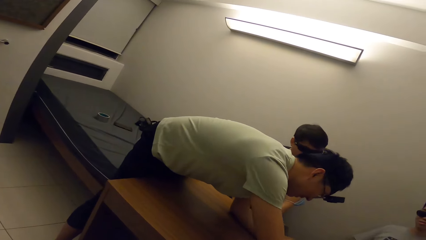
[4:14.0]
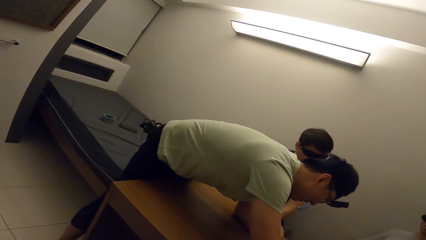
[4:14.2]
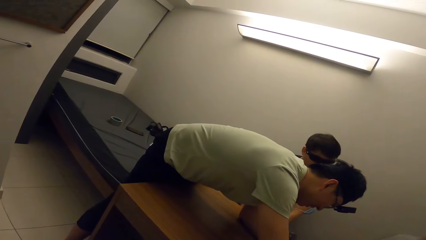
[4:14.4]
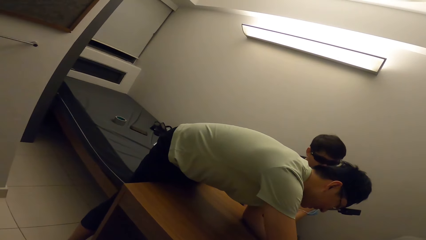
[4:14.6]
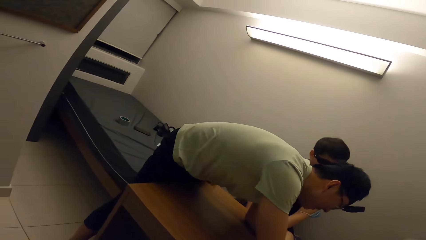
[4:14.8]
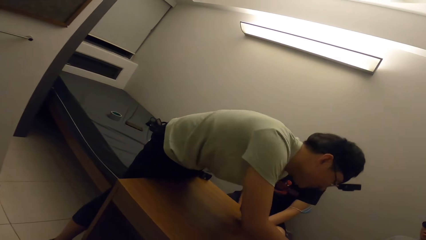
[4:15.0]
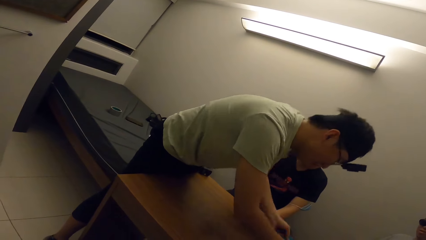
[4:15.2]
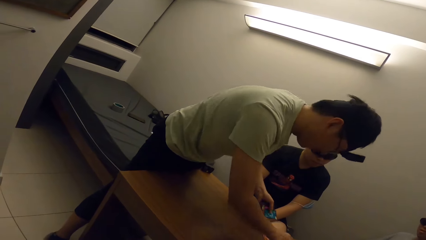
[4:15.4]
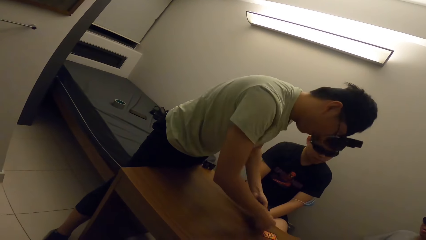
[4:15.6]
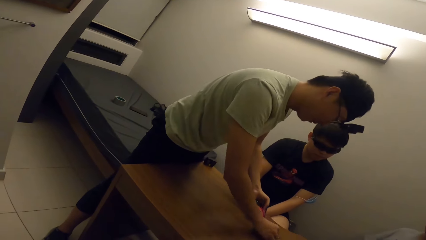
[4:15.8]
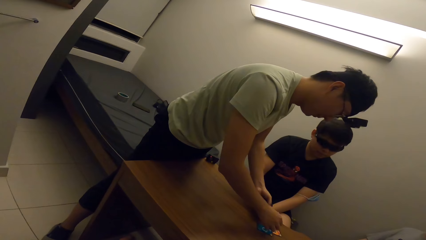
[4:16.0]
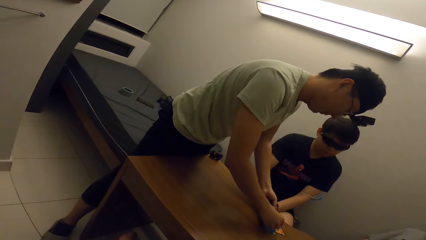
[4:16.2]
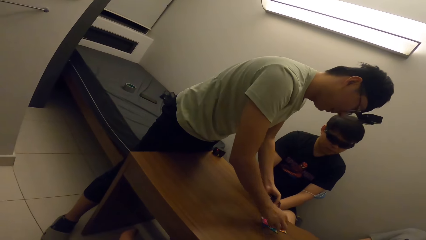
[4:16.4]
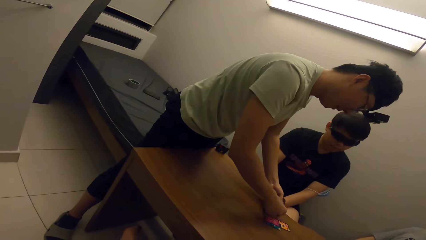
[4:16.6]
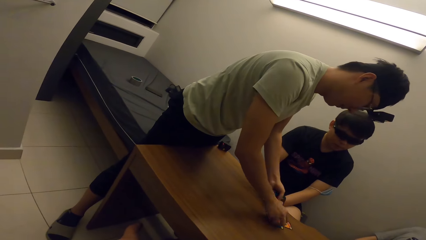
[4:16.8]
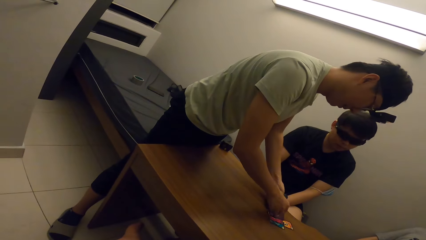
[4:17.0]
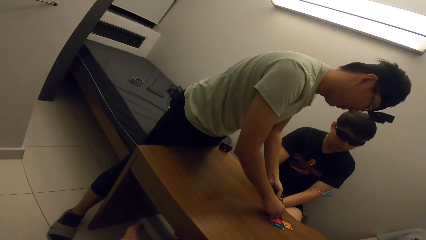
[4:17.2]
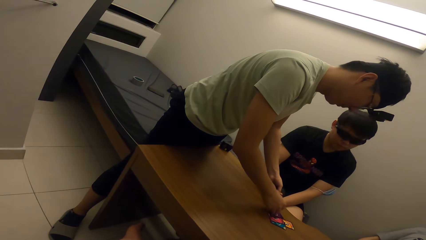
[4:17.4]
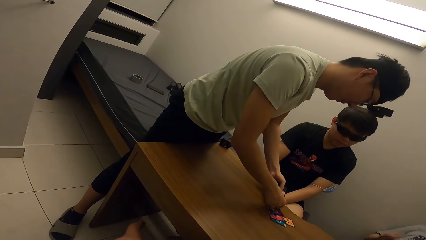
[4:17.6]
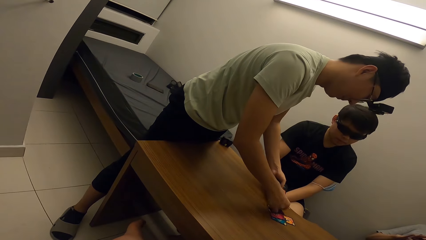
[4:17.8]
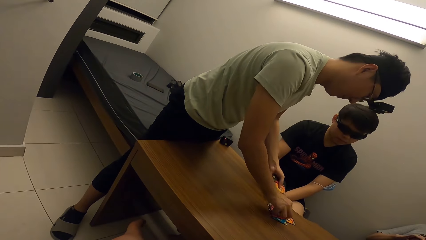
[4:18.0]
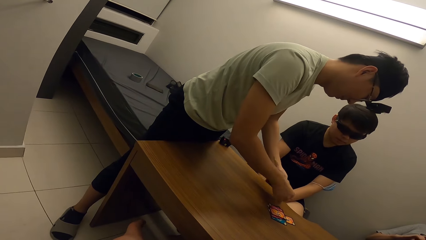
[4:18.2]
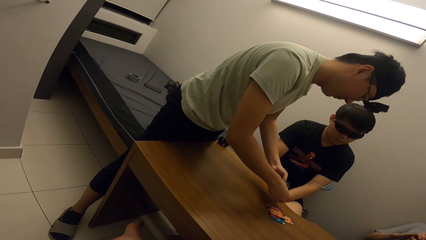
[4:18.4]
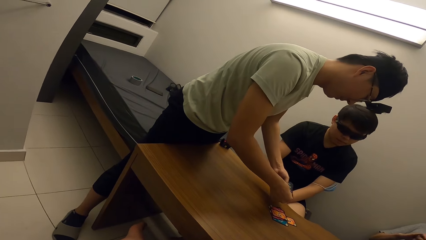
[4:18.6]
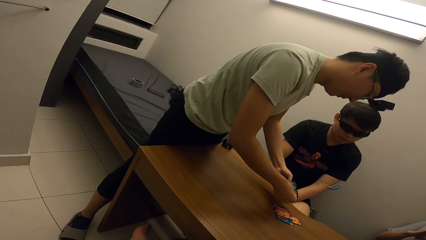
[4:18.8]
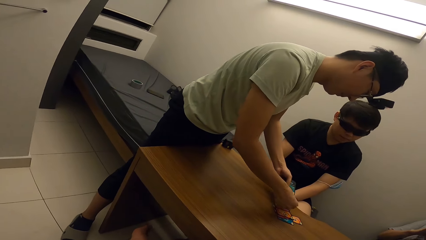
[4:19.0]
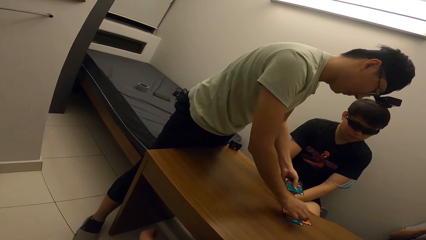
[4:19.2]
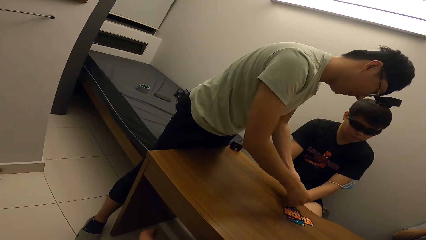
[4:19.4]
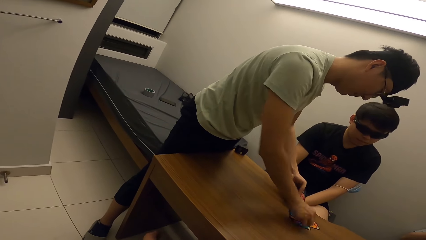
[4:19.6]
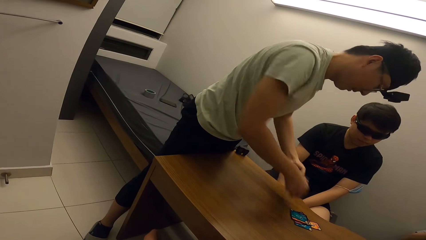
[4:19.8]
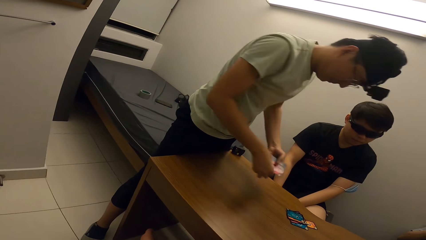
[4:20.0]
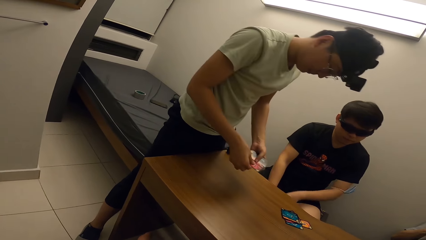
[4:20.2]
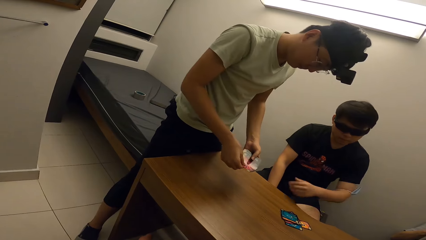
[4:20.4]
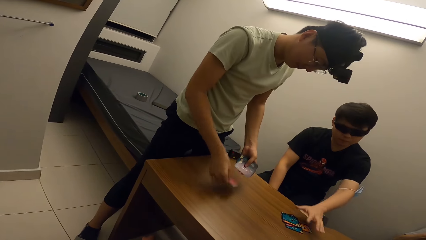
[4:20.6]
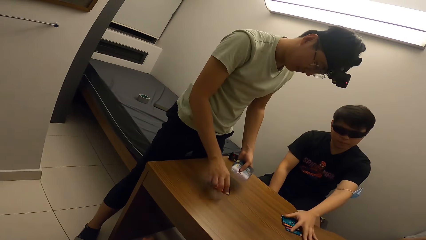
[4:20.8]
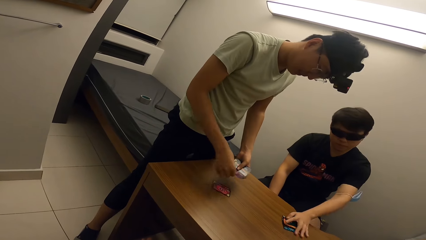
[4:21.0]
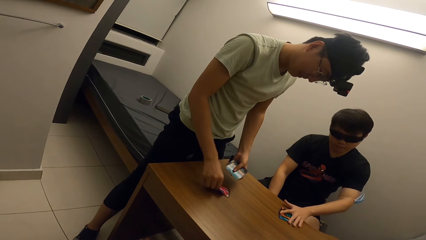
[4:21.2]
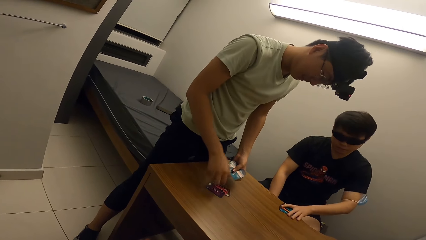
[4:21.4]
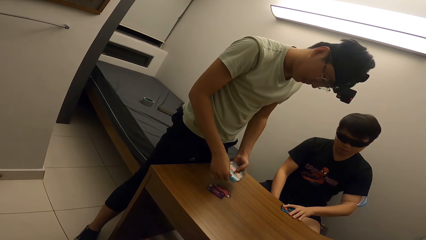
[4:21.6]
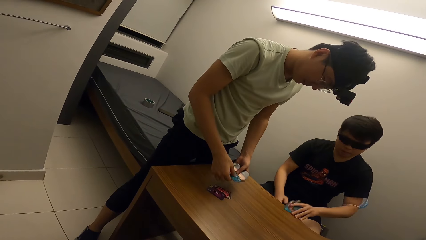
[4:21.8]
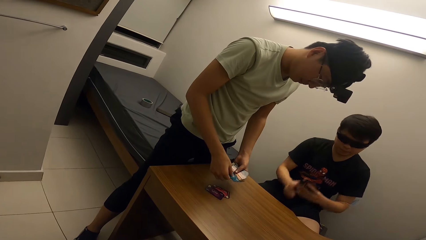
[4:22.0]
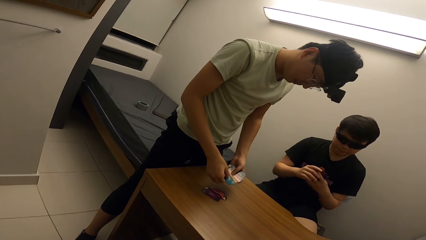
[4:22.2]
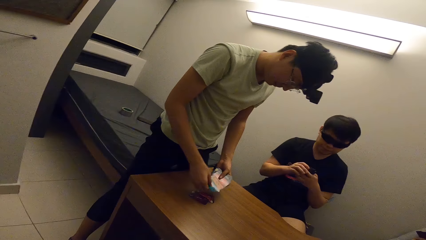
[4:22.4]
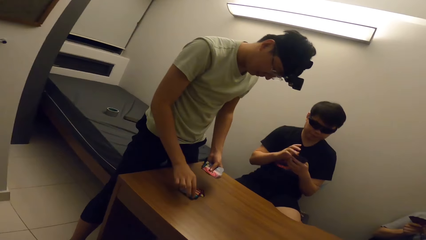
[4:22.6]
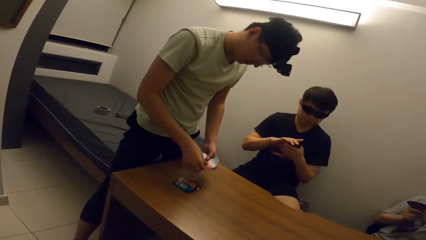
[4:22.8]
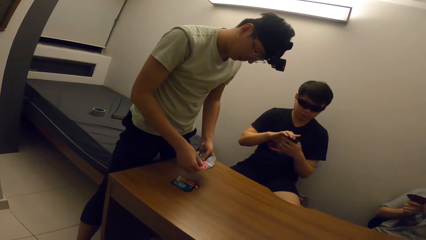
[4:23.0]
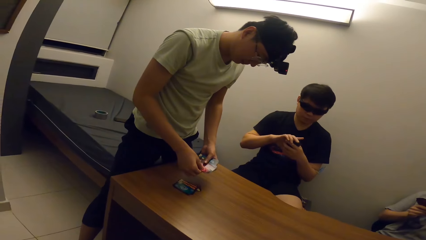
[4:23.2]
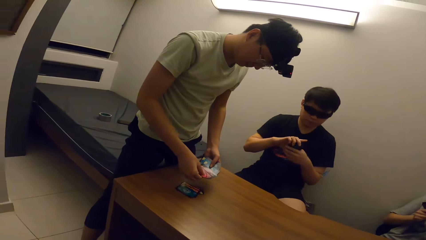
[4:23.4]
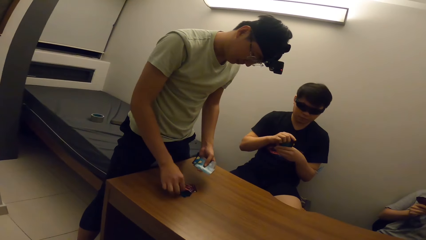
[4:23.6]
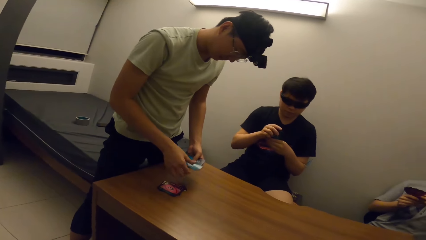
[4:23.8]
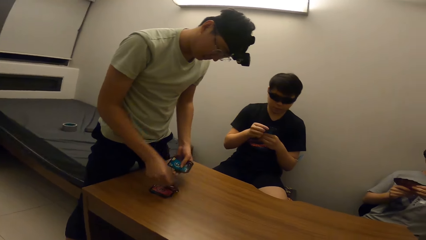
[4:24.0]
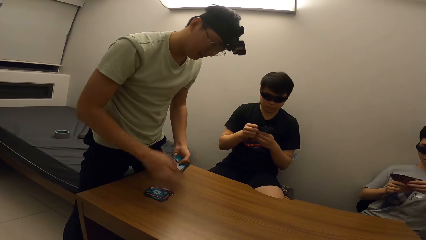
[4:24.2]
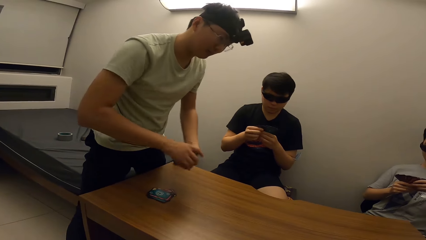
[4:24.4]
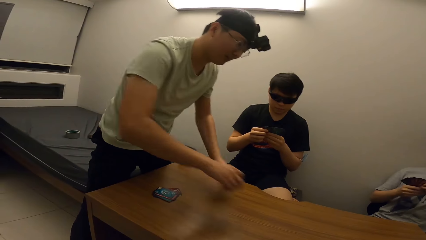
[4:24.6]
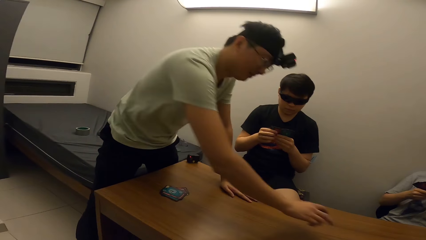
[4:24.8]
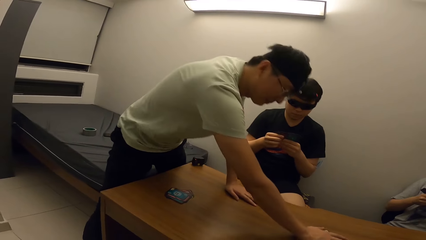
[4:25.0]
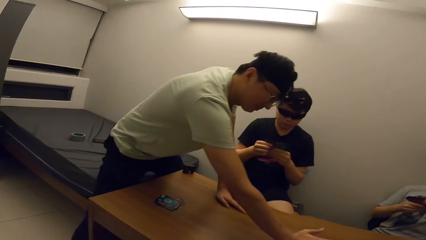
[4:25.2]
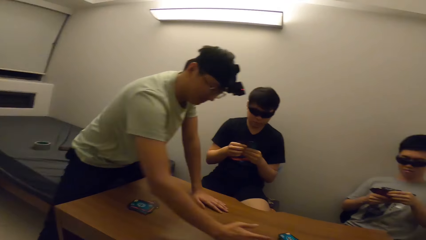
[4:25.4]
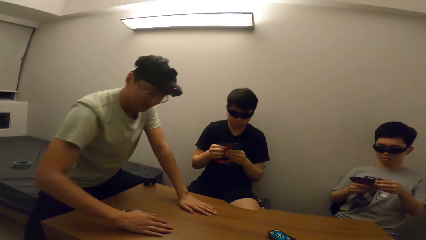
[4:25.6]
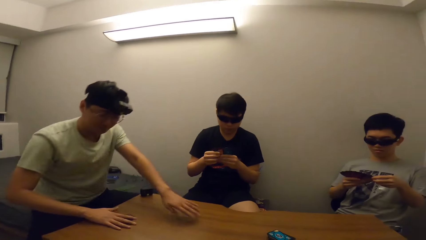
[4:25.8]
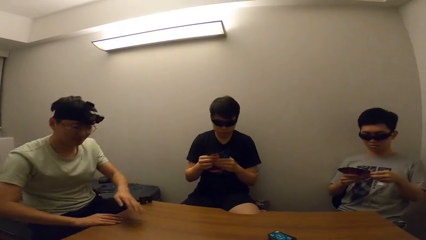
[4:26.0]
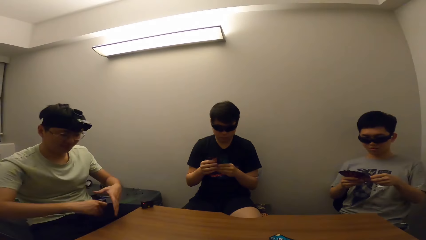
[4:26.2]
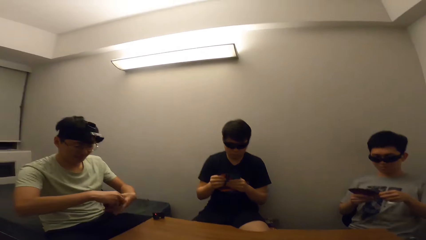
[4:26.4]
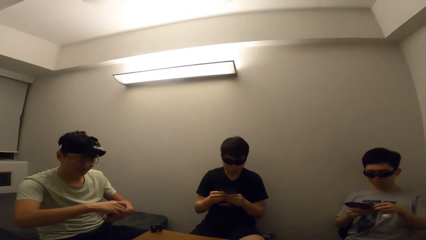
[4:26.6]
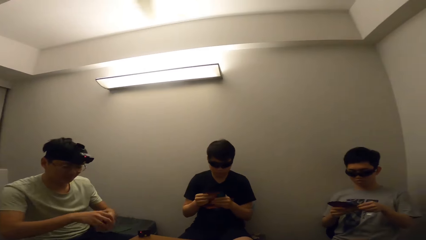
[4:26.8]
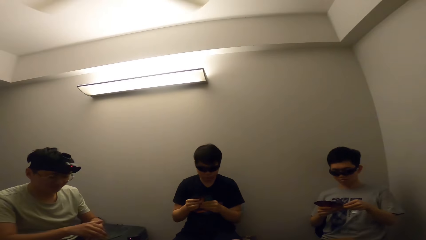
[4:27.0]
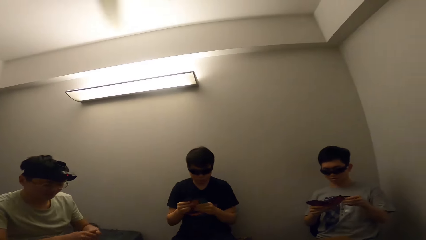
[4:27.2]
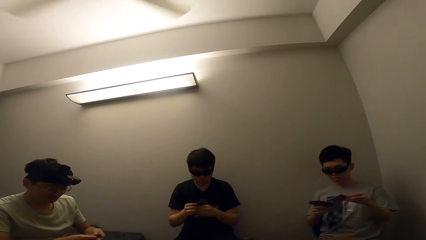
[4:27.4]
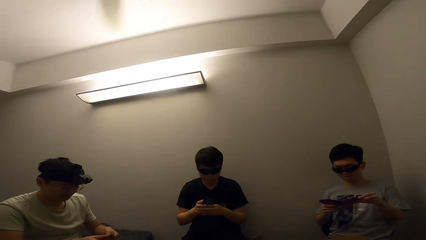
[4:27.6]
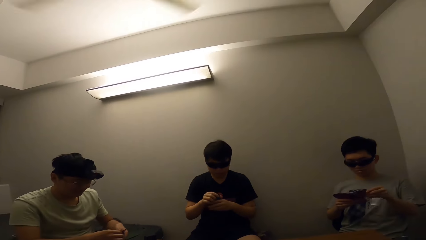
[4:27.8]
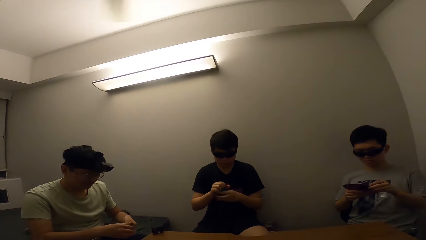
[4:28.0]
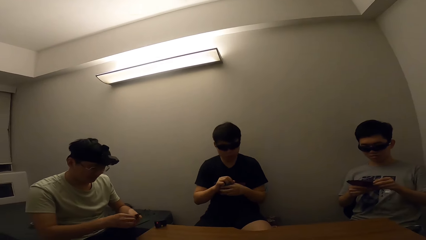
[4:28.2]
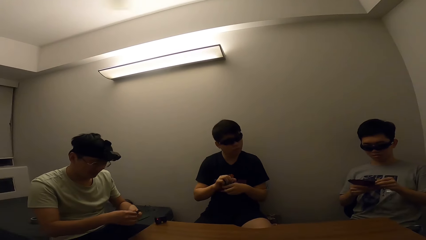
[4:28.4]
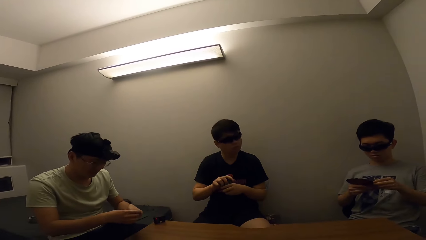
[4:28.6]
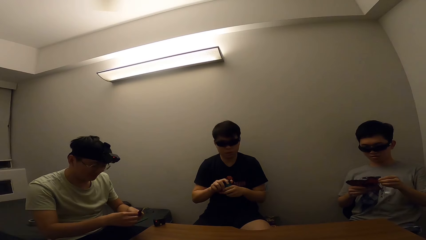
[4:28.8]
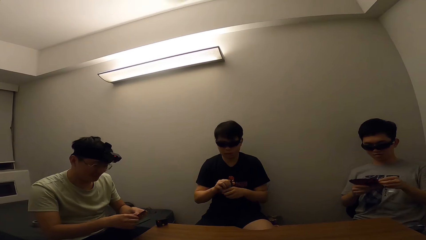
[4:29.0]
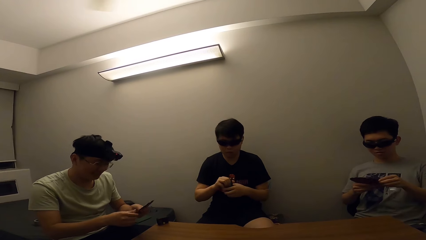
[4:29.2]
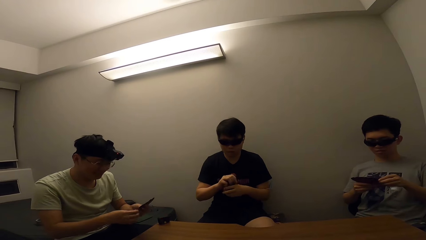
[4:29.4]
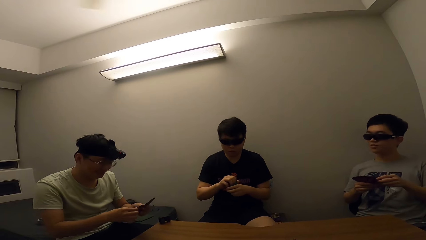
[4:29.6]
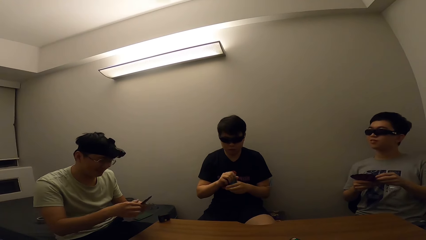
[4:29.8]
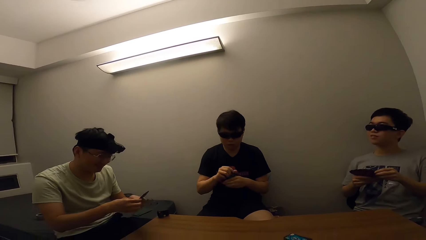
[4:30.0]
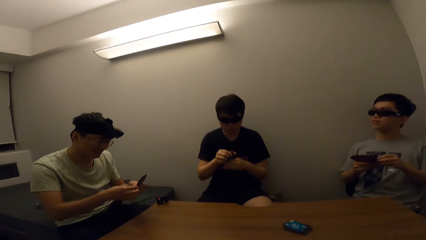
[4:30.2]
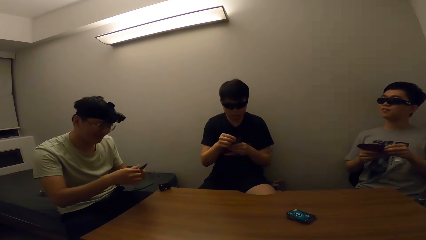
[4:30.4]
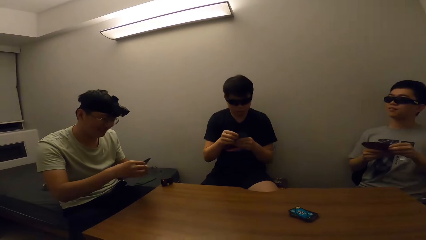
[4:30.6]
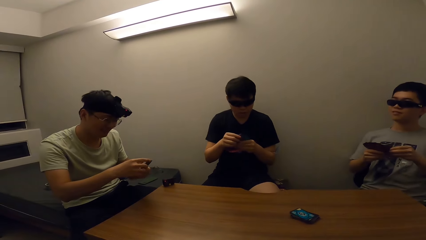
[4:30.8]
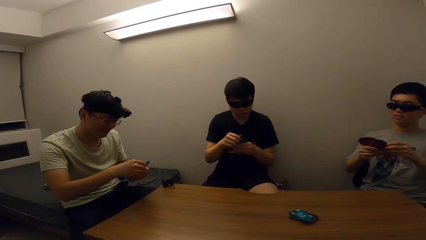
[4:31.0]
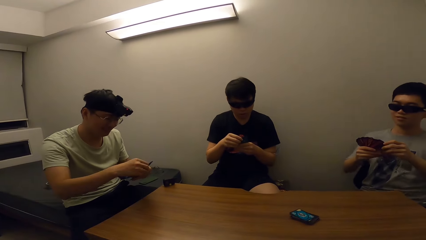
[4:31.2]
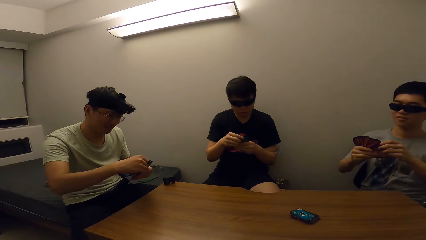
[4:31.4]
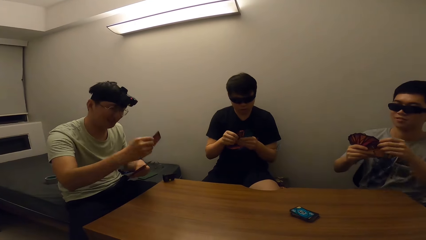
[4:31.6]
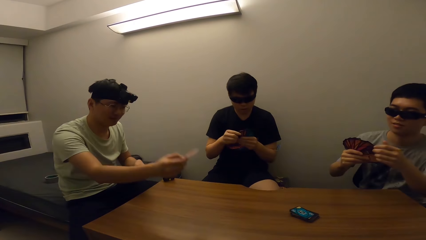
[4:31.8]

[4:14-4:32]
A man shares a card for a person. The man shares a card for himself. Another man takes the cards. The camera wearer puts cards on the table. The first man drops the rest of the card on the table. A third man sits on the mattress. A boy shuffles the cards. The second man shuffles the cards. The third man shuffles the cards.
